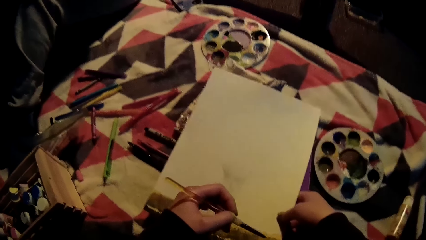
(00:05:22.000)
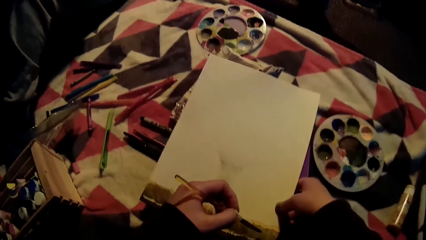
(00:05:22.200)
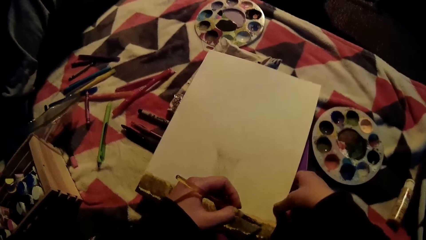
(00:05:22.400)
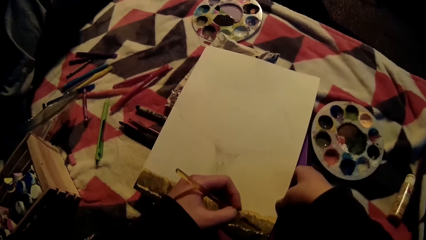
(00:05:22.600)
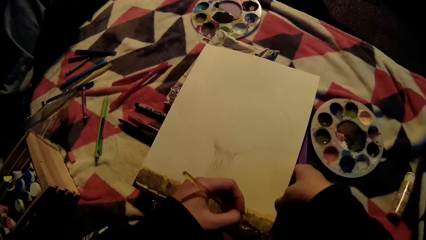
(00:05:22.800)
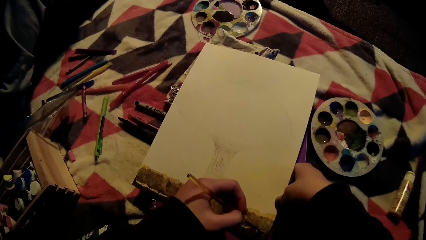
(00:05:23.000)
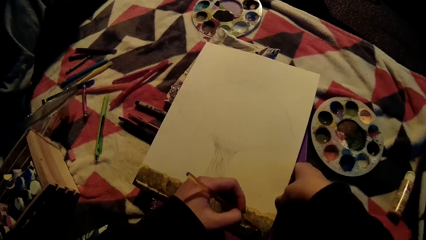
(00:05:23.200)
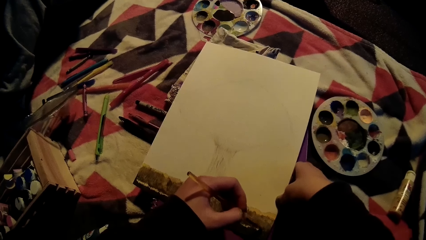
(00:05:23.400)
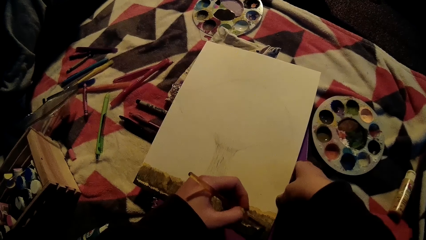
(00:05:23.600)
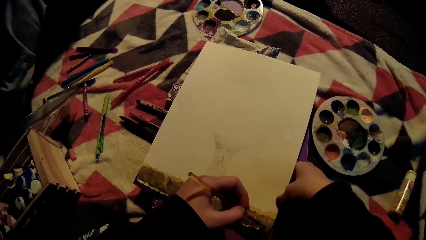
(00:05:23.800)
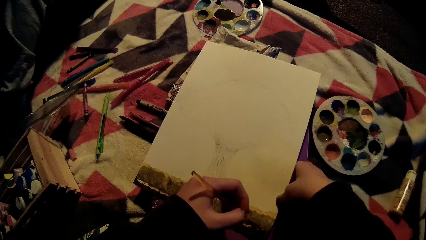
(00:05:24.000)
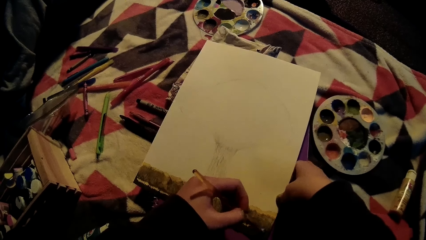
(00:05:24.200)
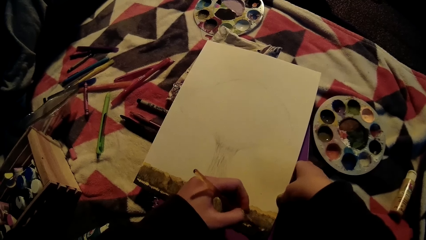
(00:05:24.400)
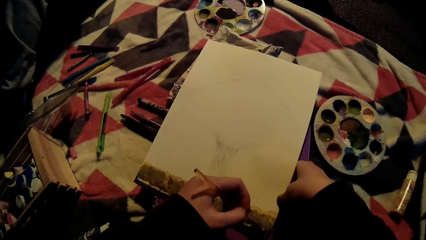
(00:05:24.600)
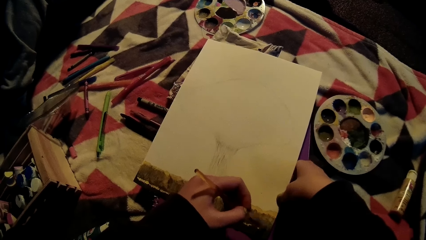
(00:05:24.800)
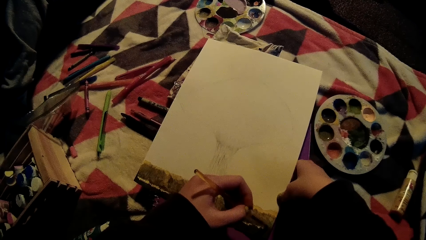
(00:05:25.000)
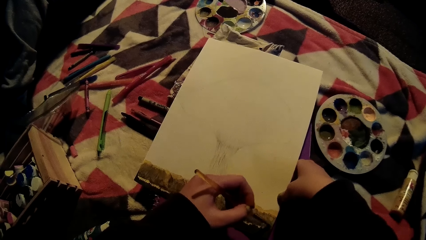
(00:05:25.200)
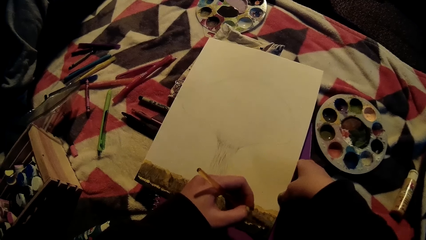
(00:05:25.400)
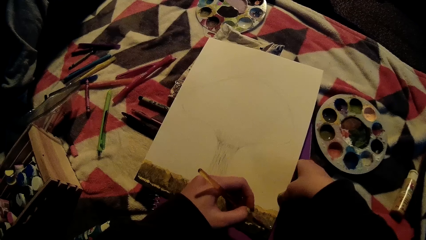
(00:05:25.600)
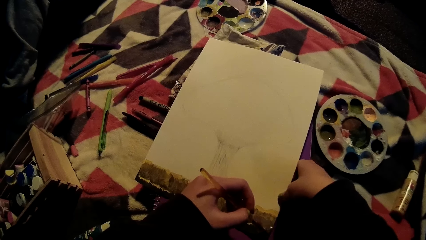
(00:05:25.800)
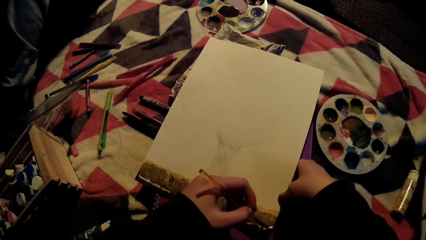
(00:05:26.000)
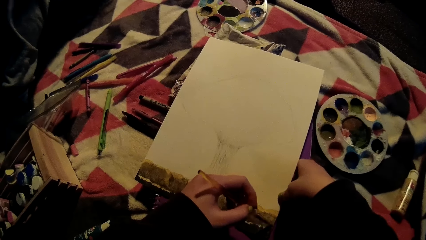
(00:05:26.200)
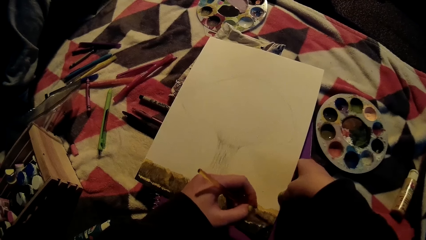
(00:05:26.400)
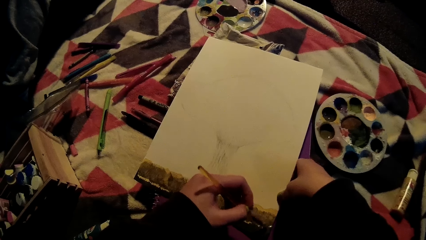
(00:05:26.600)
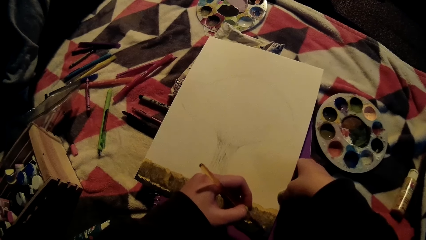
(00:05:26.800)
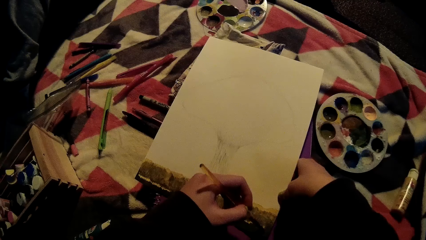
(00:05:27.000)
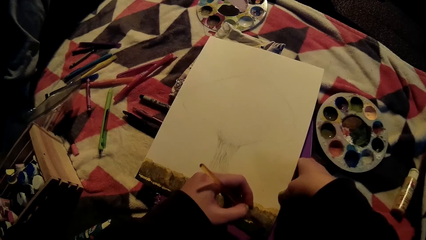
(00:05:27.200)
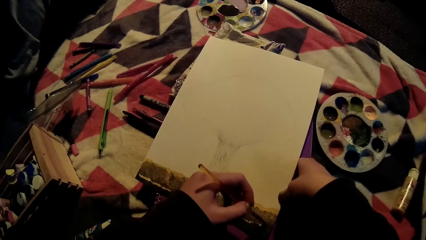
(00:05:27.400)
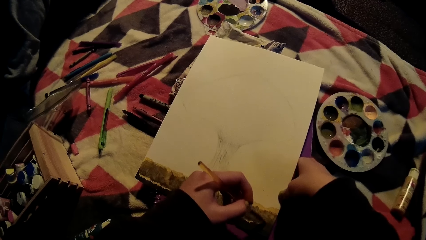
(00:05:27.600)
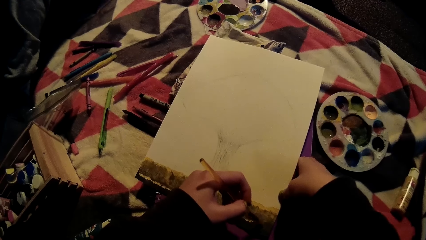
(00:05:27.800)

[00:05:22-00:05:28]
The camera wearer holds a book with her right hand. She paints on the book with the brush in her left hand.

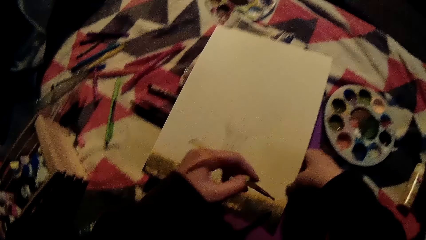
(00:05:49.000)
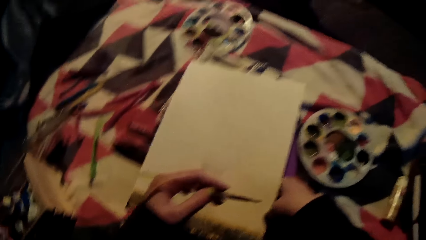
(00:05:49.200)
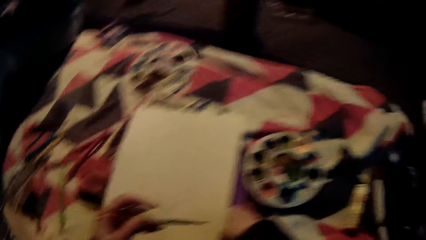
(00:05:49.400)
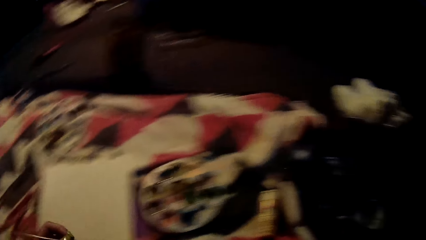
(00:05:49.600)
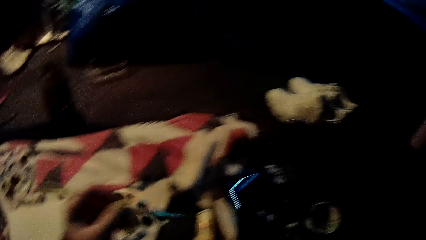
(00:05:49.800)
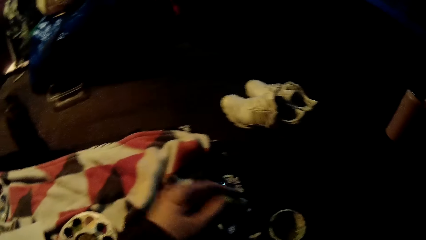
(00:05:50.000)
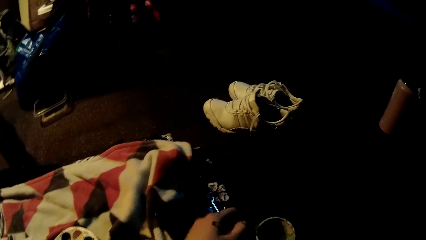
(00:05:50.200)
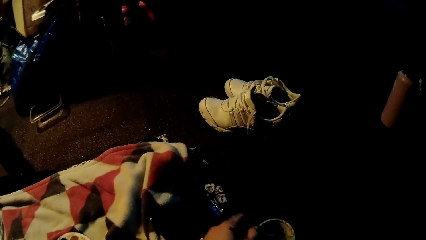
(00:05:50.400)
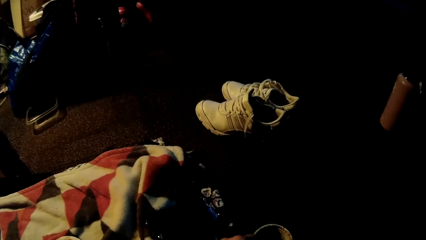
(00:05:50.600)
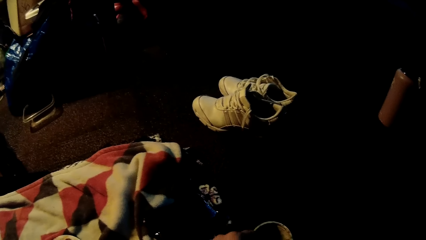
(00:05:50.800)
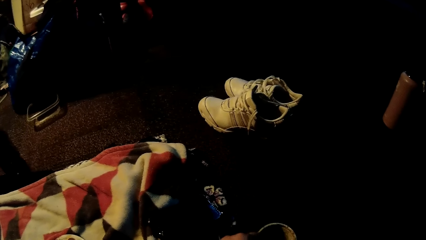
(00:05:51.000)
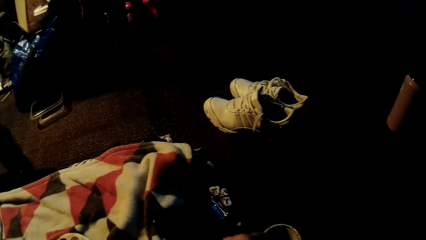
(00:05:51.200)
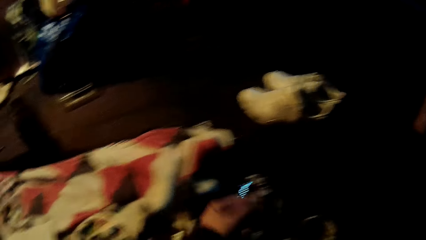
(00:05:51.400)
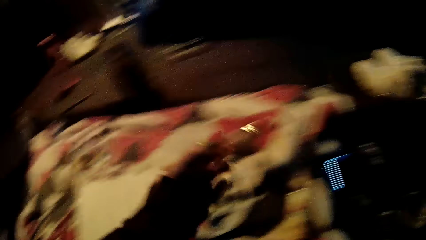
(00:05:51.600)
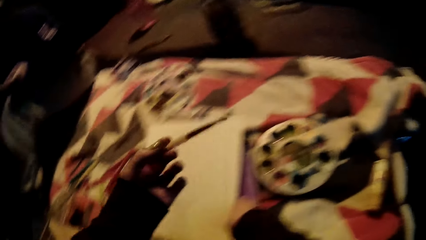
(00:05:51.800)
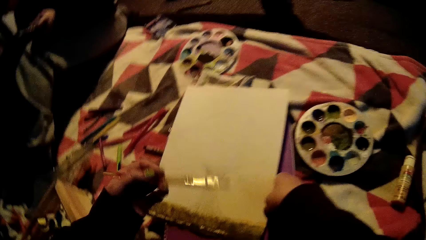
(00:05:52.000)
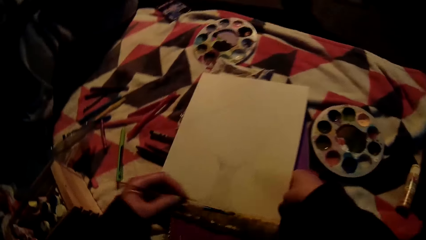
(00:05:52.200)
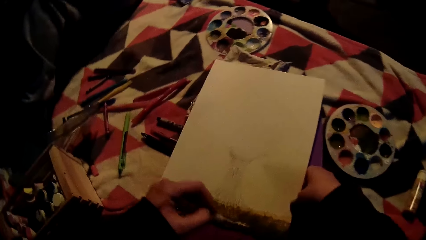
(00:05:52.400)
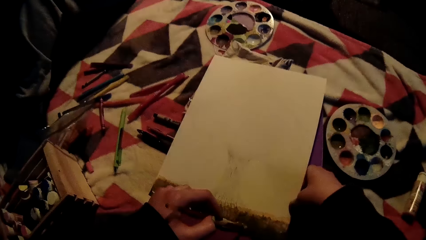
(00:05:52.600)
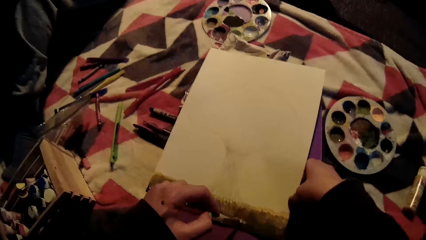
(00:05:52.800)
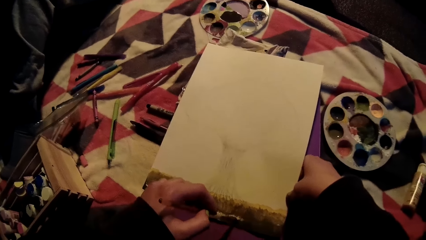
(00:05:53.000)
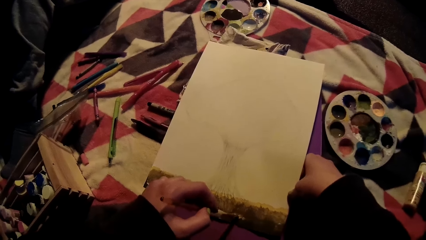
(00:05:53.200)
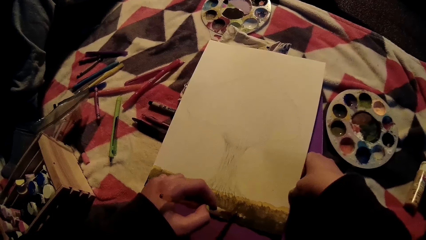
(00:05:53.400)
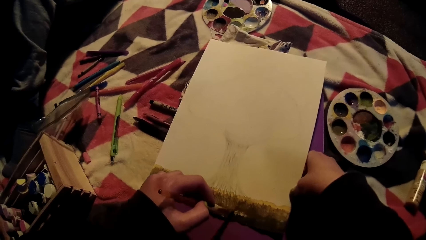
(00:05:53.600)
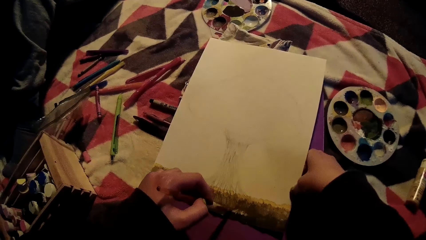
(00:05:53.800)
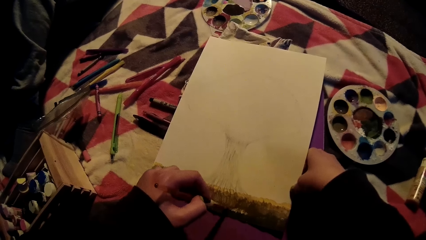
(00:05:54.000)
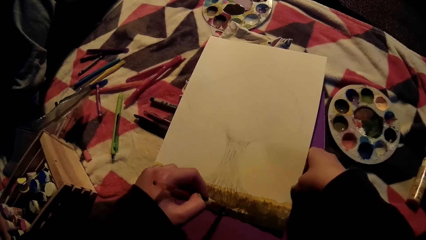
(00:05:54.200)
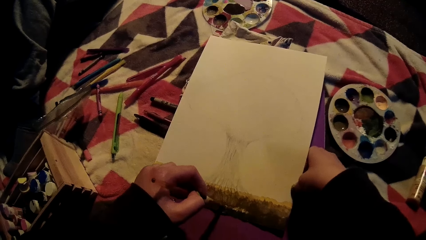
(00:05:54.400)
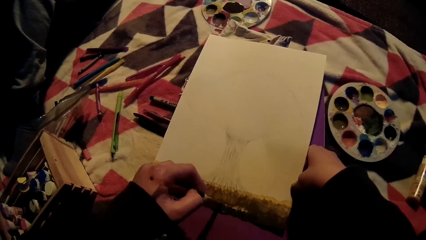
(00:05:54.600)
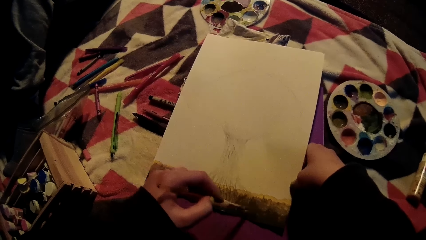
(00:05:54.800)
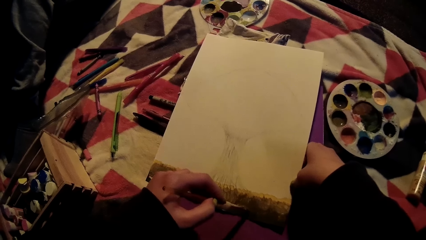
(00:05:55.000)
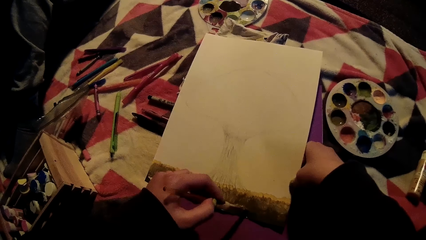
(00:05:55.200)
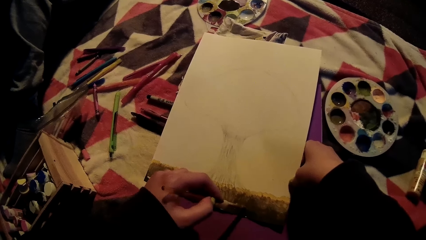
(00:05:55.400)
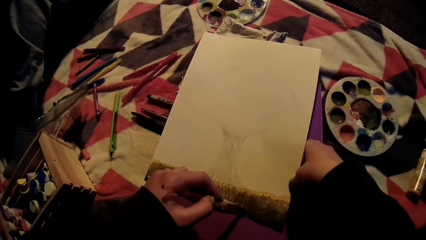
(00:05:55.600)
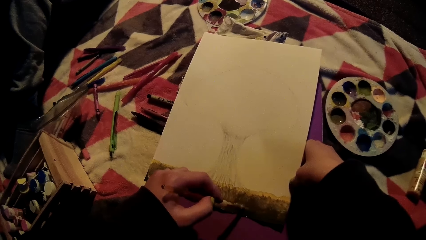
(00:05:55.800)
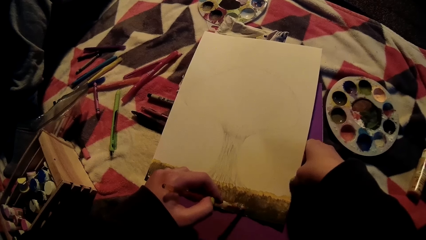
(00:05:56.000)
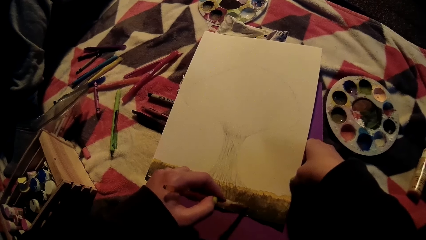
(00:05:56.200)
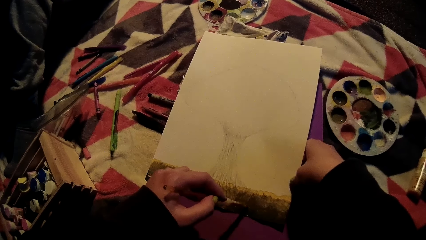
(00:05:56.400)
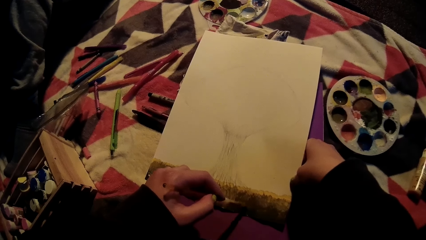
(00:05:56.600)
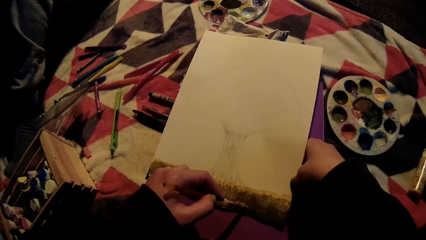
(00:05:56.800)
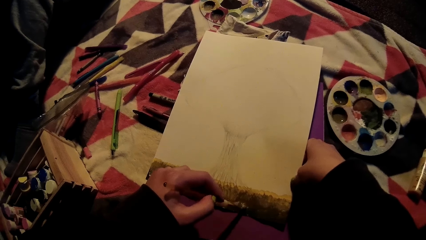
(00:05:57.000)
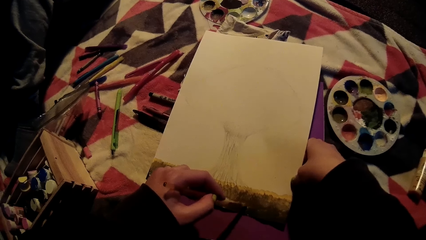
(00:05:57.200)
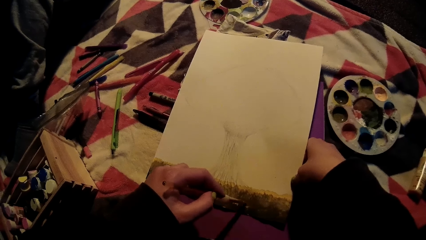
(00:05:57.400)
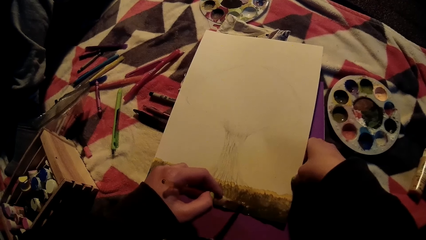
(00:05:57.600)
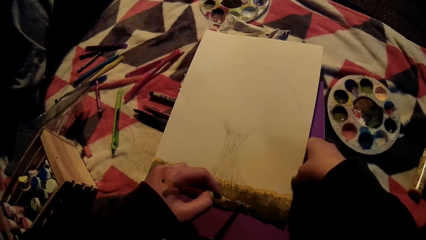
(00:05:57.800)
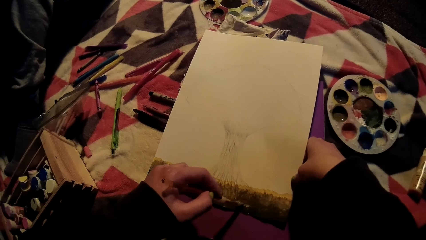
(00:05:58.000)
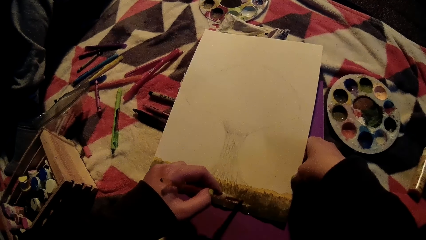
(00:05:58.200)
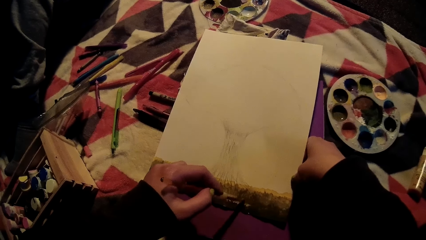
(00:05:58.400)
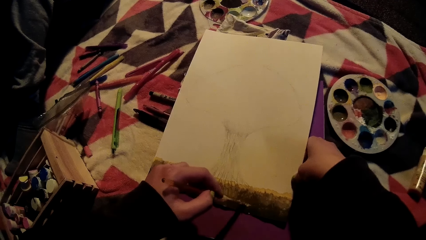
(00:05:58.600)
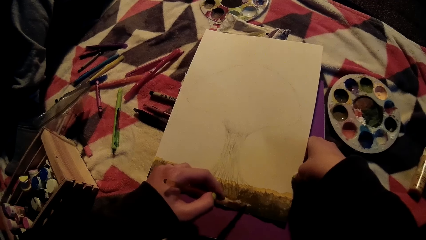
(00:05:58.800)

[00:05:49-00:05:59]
The camera wearer dips the brush in ink, into the container with her left hand. She paints on the book with the brush in her left hand.
